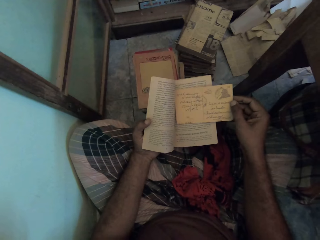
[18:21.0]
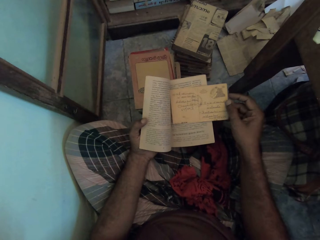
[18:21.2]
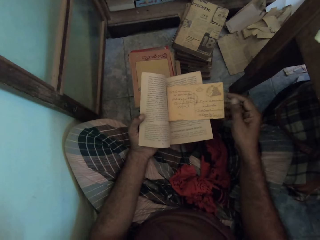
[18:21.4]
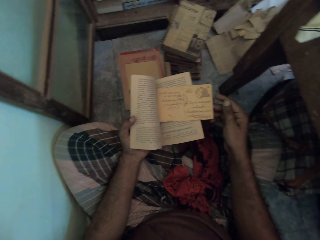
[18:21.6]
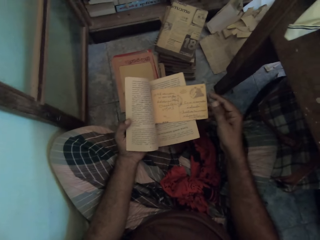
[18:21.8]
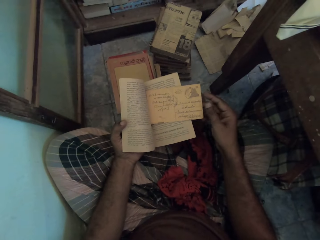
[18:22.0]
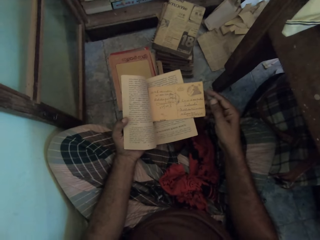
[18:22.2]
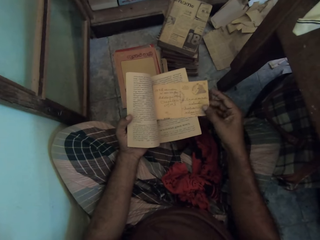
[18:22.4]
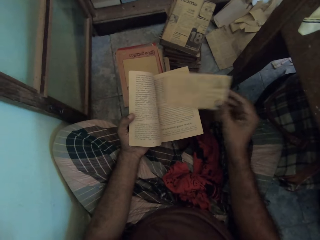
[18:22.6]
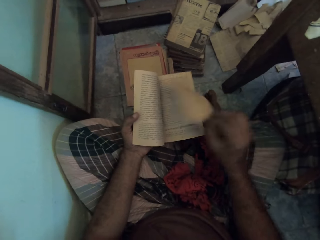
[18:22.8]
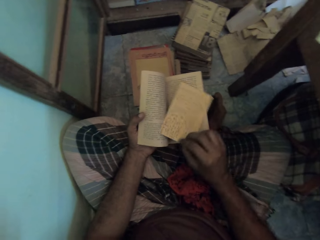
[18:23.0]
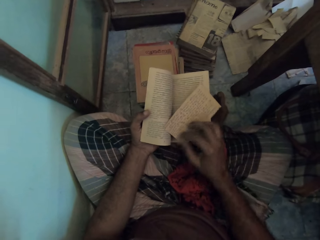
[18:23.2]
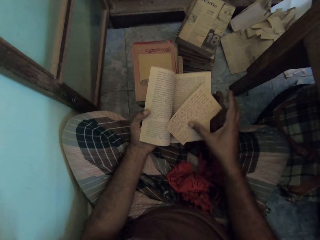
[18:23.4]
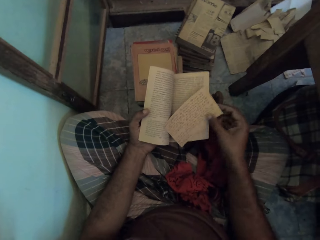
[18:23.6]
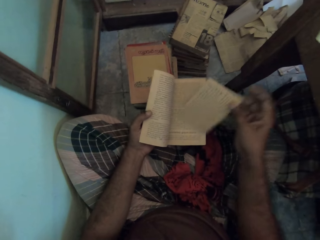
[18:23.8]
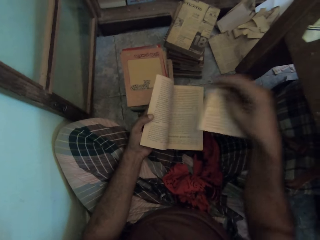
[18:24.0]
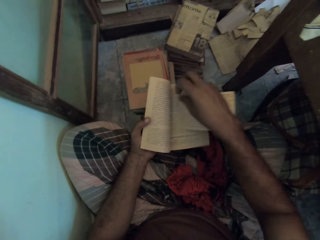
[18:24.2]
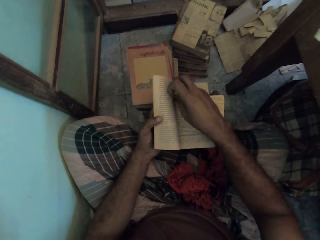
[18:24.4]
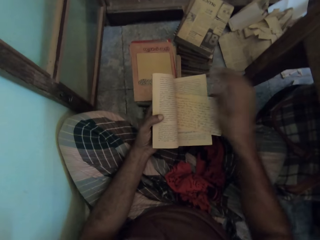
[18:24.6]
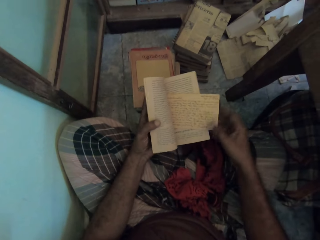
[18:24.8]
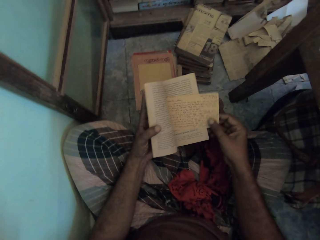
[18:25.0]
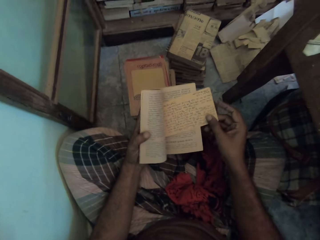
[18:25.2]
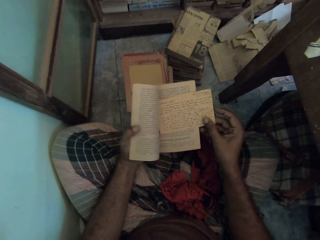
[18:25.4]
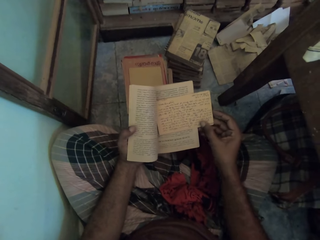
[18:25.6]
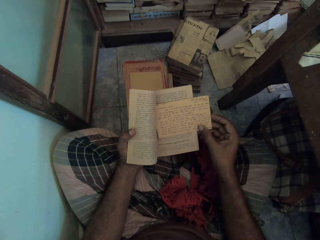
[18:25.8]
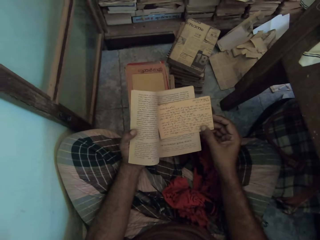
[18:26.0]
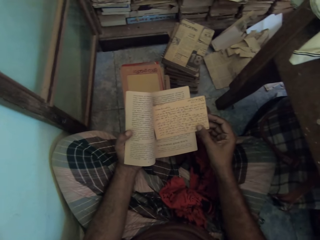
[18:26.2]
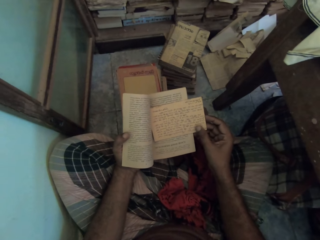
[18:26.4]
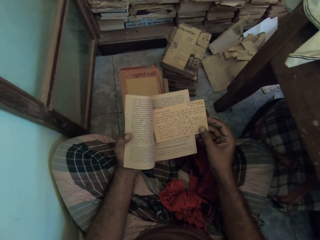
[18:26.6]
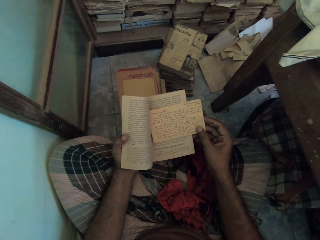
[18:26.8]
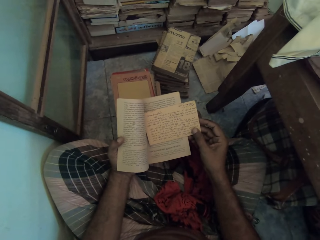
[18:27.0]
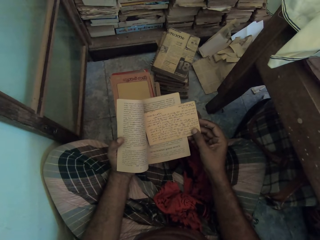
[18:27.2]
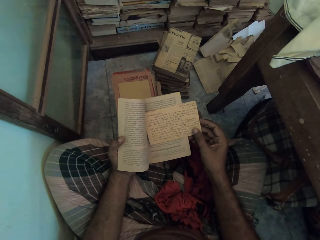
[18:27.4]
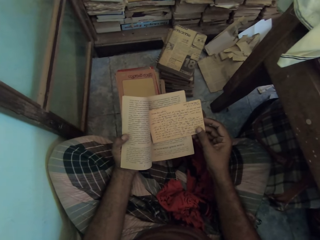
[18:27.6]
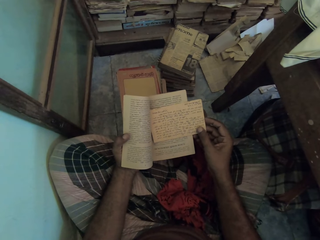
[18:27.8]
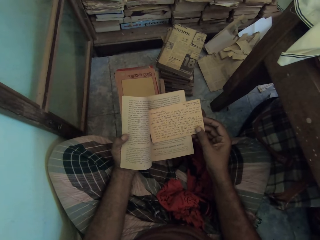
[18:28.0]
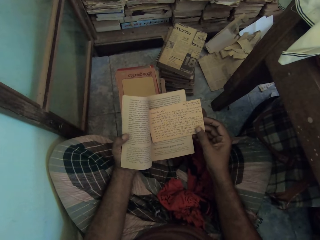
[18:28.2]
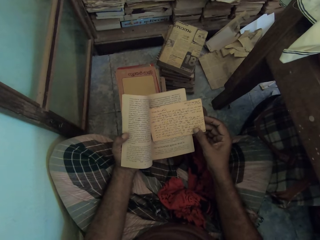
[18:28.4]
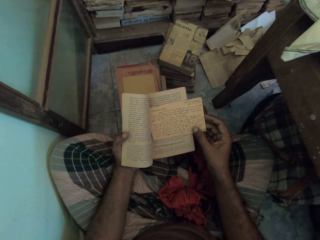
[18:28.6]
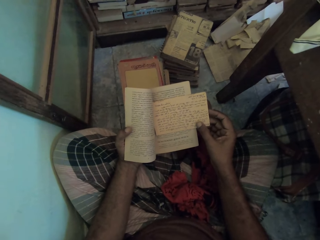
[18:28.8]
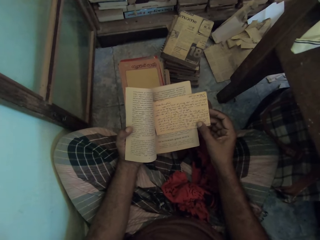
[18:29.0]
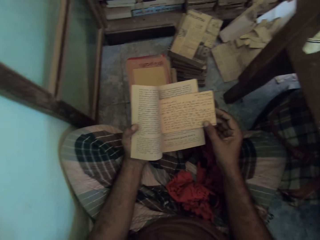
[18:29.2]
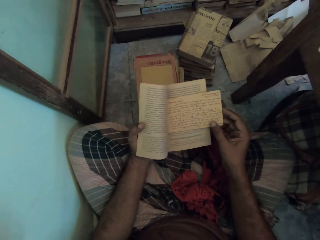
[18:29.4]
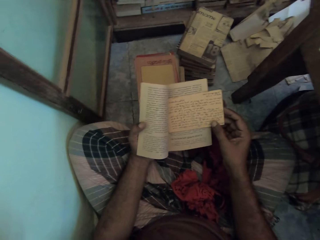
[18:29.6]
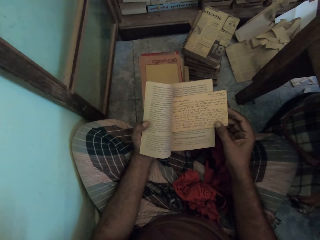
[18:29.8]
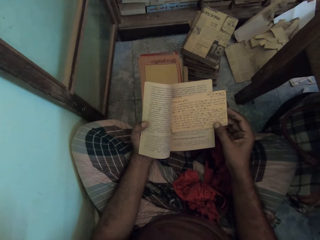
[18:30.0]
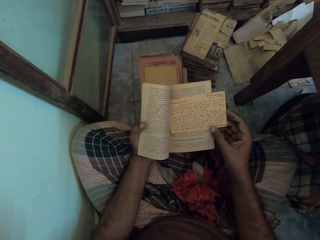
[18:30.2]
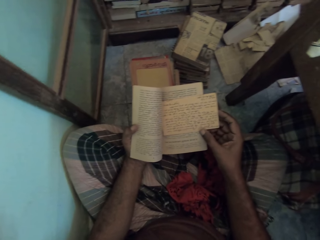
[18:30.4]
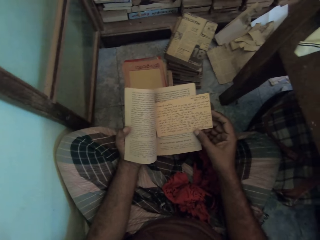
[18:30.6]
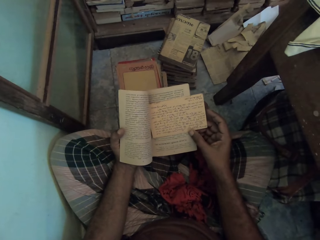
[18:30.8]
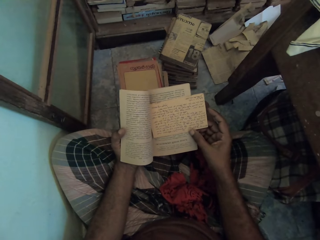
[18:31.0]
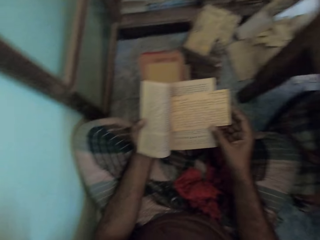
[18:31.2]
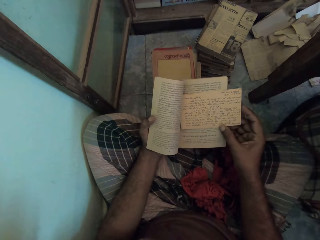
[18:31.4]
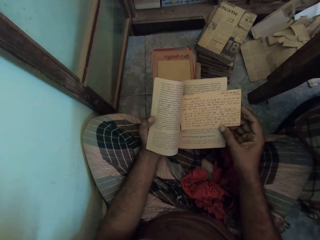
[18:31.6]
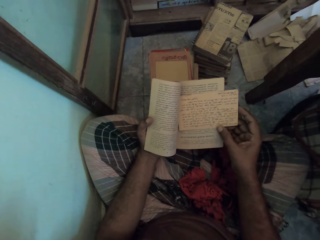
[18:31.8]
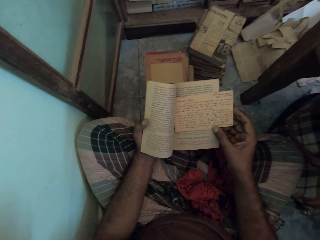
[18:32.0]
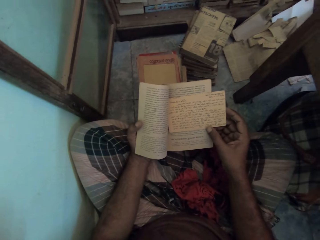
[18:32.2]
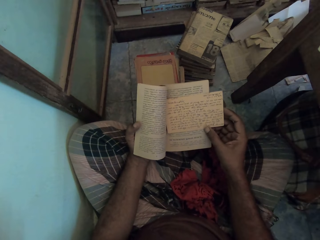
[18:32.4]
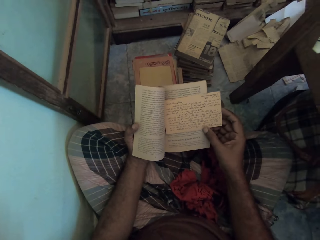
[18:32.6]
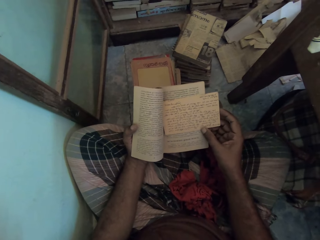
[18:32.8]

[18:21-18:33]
The camera wearer turns the note with his right hand. He adjusts the note with his right hand. He reads the note.

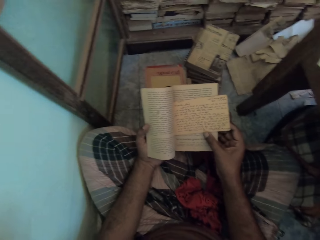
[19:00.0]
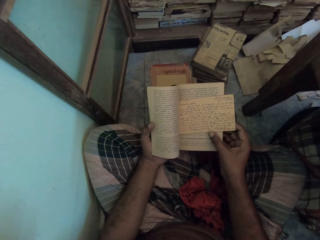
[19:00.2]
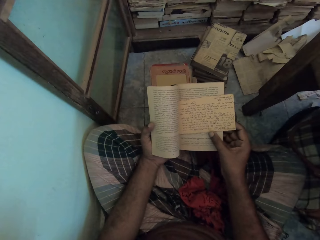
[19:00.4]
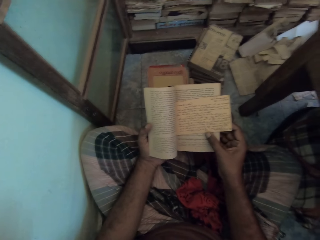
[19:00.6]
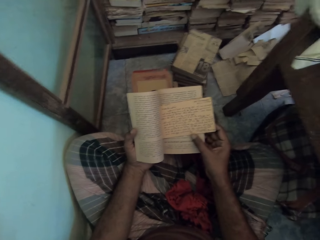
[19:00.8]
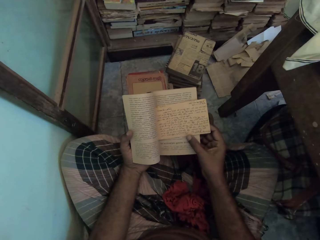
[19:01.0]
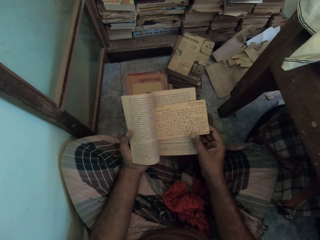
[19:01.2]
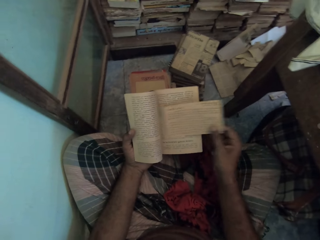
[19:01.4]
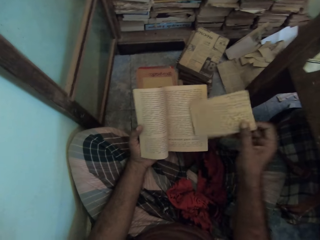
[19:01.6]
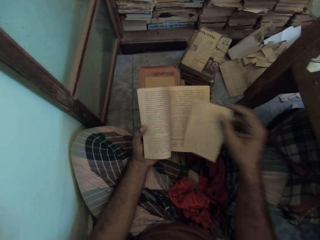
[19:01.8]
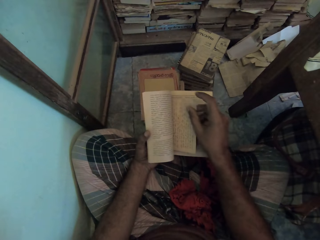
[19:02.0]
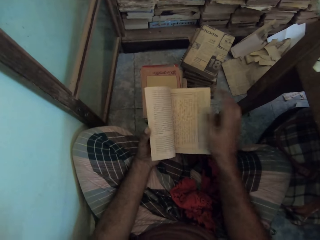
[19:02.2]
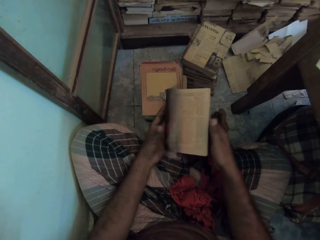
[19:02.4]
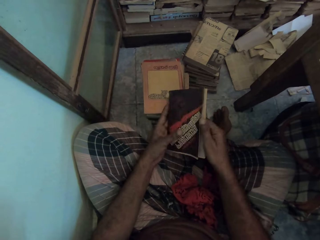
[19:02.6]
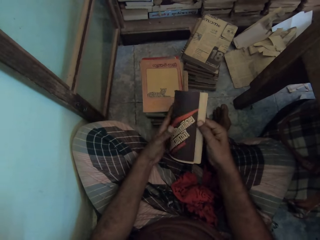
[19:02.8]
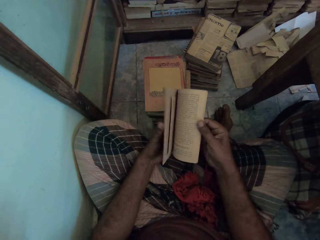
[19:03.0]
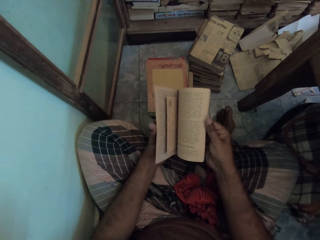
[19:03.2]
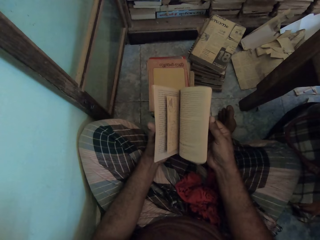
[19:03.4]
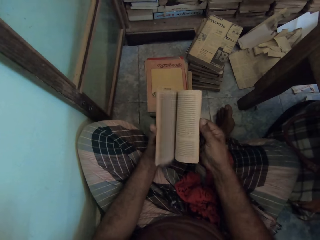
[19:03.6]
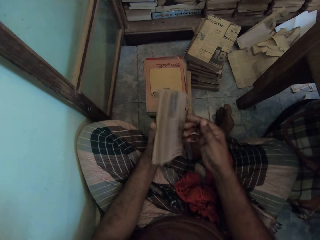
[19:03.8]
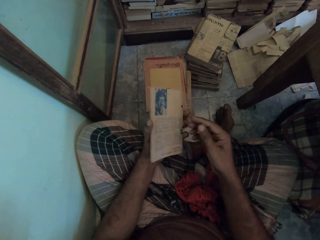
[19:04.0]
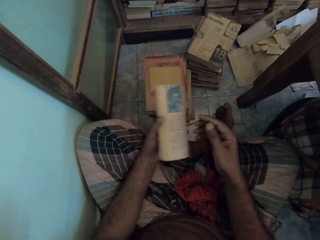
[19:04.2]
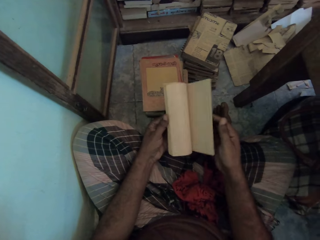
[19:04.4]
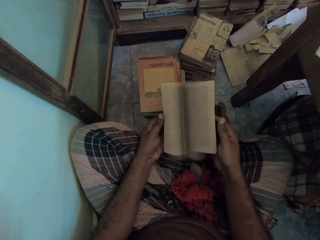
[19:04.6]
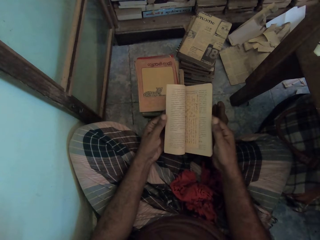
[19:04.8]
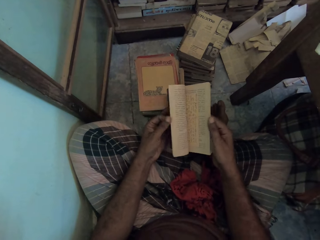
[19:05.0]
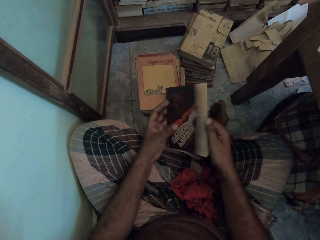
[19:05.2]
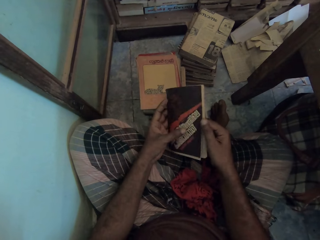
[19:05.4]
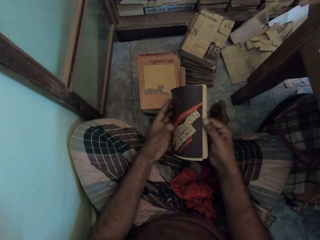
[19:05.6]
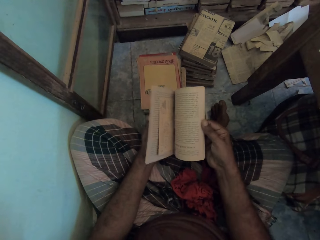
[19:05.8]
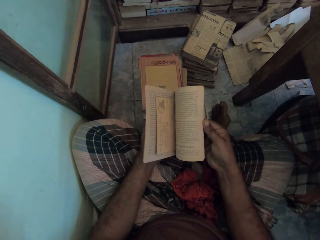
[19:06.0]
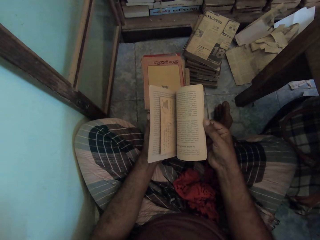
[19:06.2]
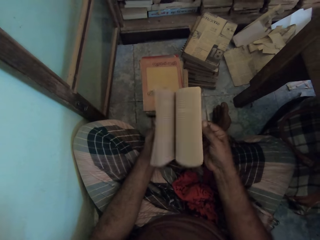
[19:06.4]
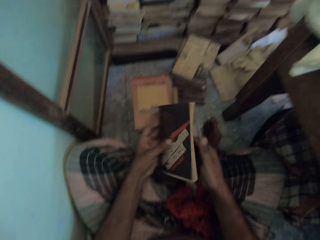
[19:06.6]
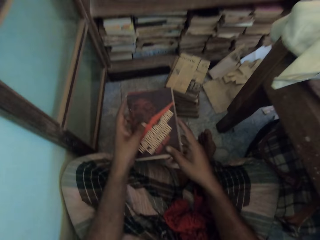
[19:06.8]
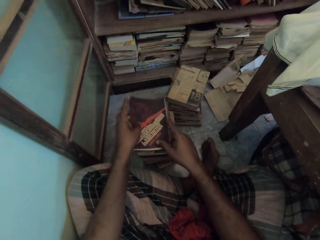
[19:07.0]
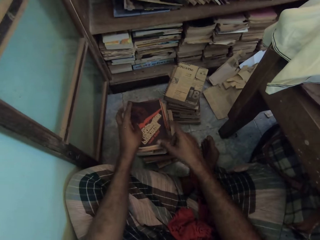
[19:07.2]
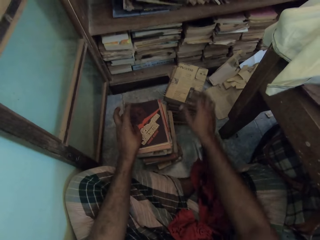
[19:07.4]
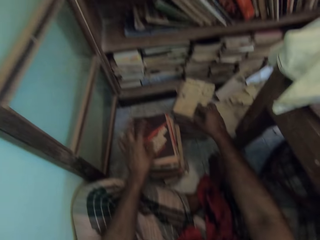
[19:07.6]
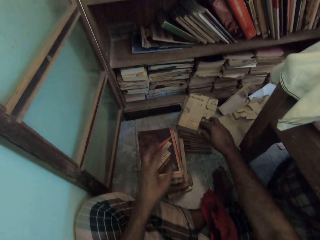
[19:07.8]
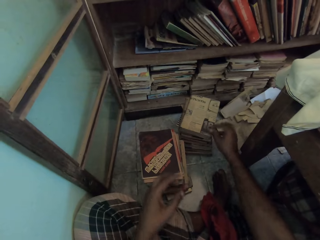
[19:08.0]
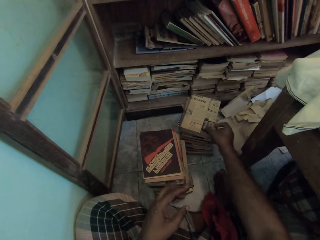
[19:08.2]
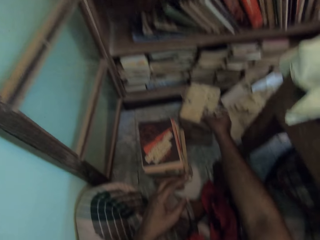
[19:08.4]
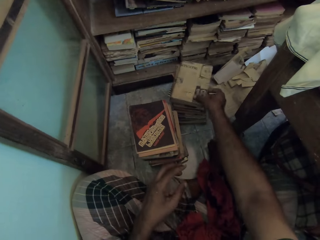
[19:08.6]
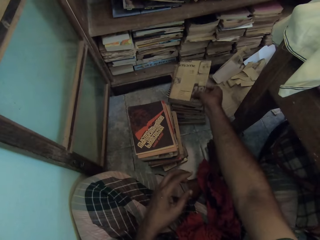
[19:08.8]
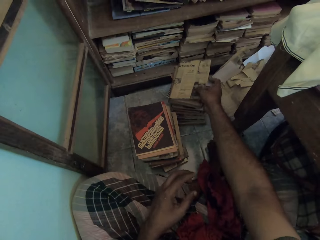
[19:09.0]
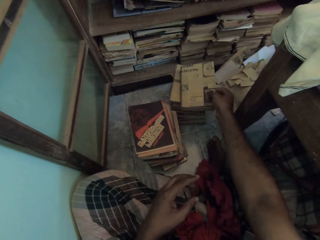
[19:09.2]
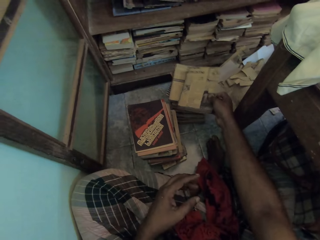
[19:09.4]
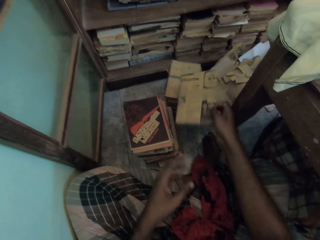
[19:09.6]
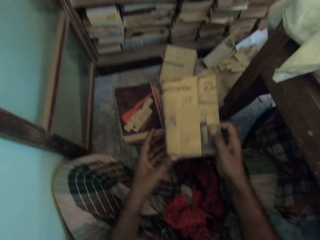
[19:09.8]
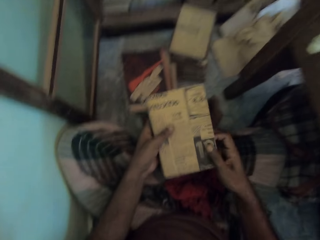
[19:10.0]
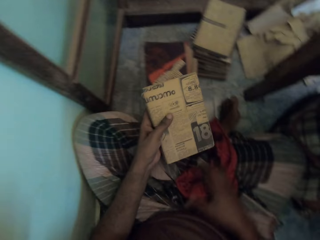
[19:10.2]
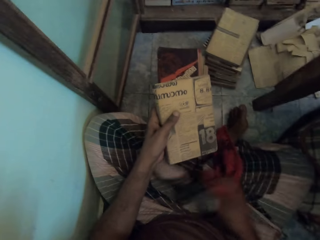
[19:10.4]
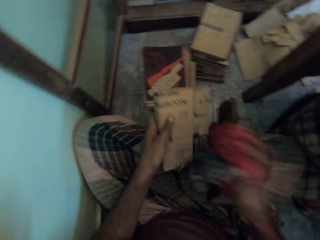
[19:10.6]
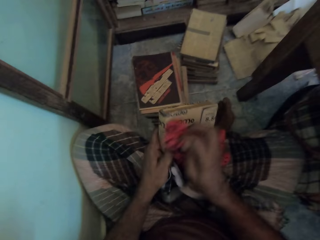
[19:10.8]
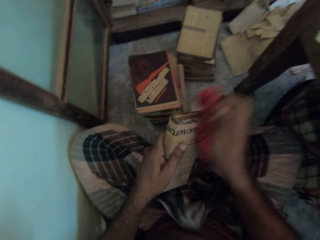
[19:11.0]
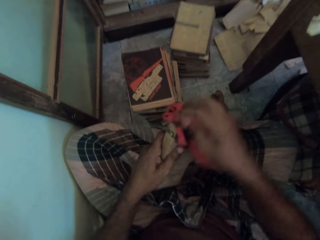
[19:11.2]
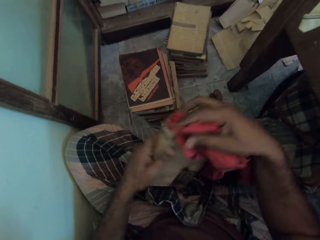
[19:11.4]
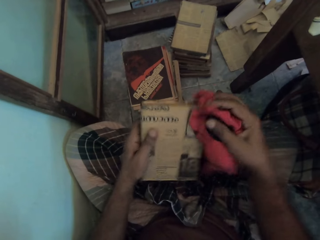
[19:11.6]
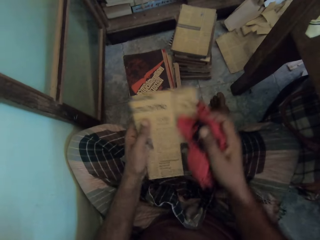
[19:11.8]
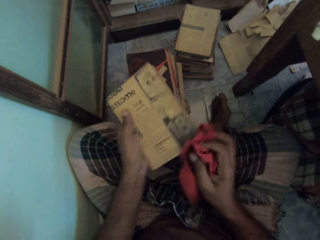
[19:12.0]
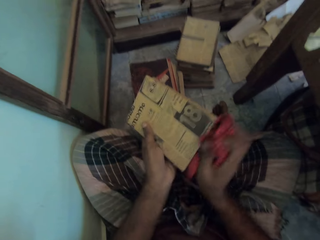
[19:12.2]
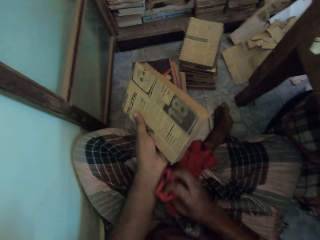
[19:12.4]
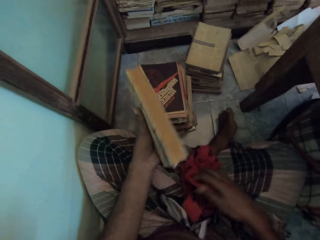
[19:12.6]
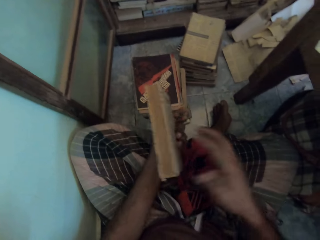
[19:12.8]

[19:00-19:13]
The camera wearer turns a piece of paper. He puts the note inside the book with his right hand. He closes the book and opens the book. He flaps the book with his right hand. He flaps the book with his left hand. He flaps the book with his right hand. He puts the book on the floor with his left hand. He picks up the book with his right hand. He holds the book with both hands. He wipes the book with a towel with his right hand.
